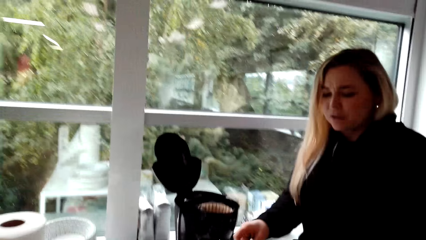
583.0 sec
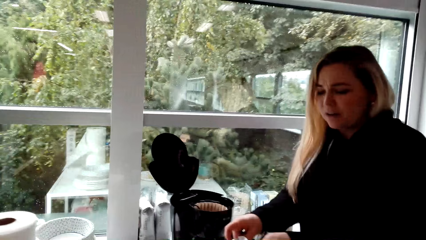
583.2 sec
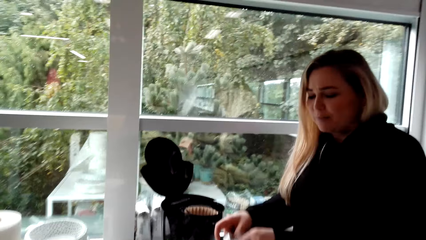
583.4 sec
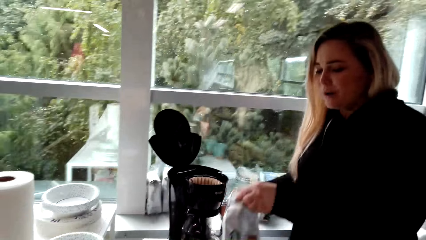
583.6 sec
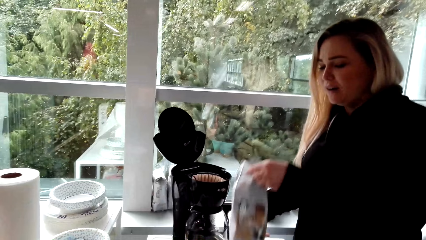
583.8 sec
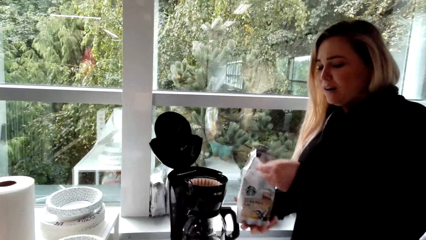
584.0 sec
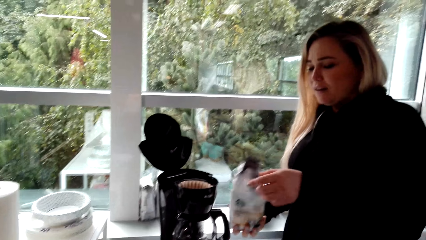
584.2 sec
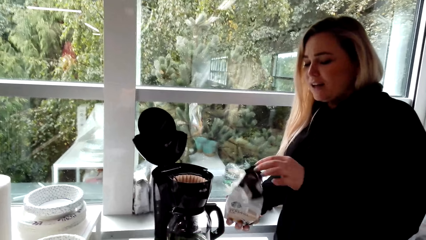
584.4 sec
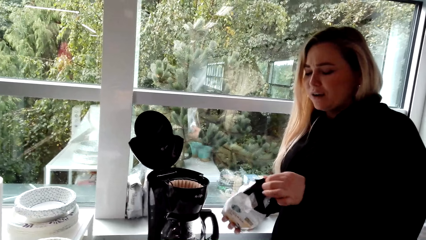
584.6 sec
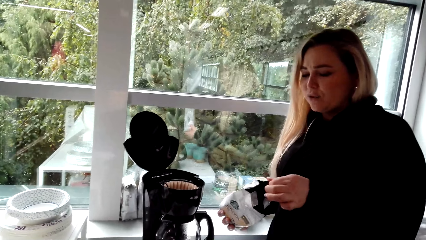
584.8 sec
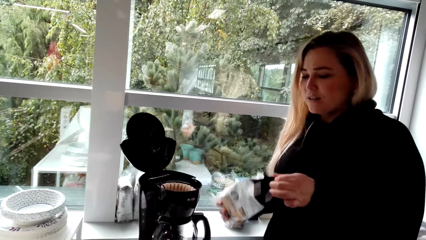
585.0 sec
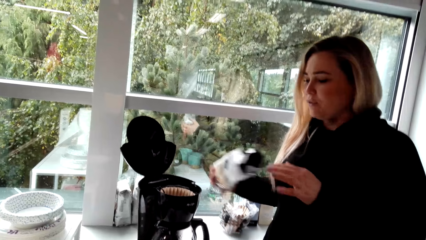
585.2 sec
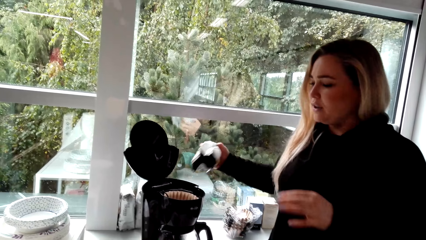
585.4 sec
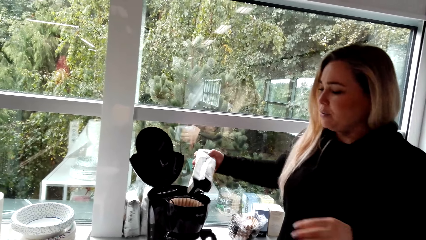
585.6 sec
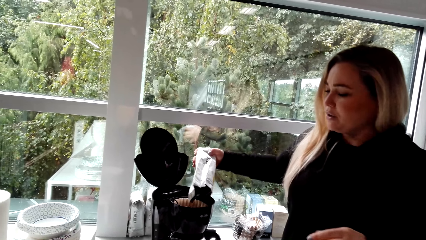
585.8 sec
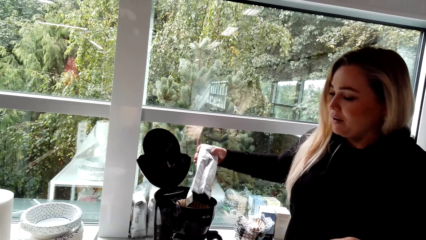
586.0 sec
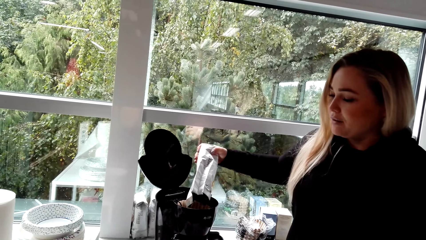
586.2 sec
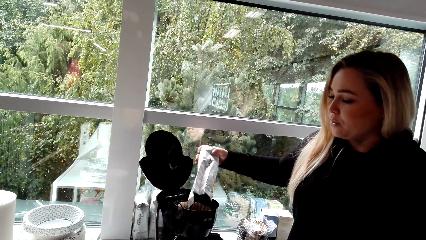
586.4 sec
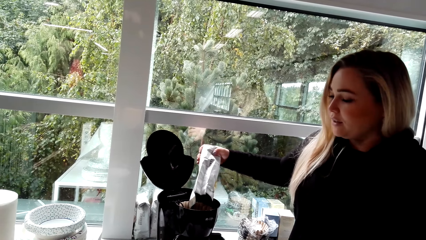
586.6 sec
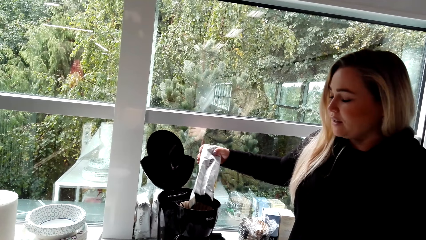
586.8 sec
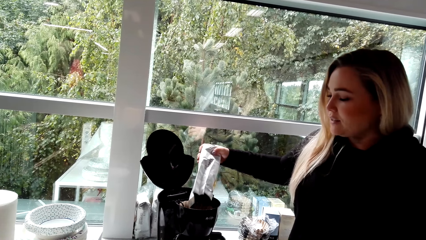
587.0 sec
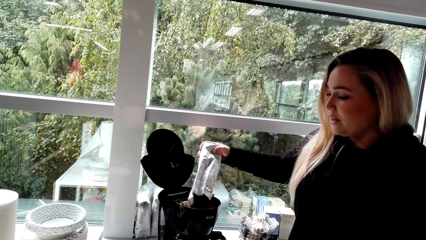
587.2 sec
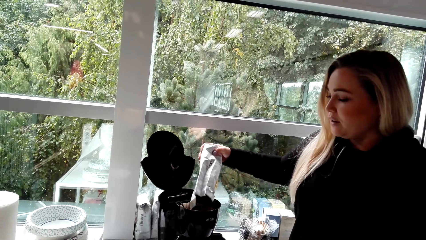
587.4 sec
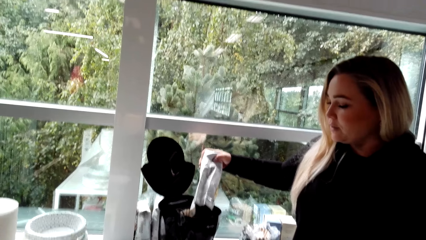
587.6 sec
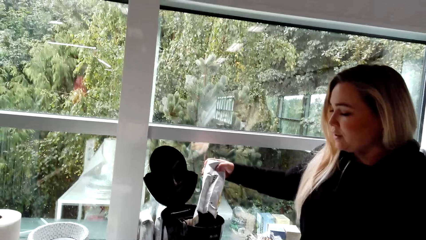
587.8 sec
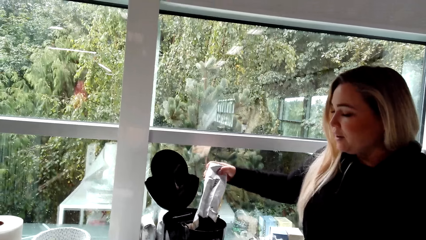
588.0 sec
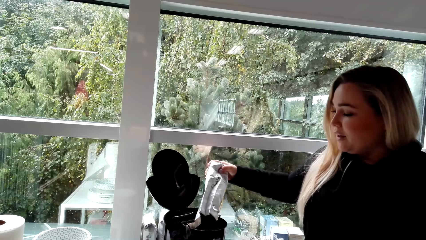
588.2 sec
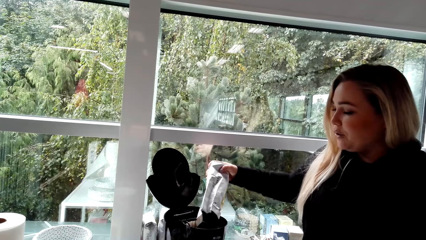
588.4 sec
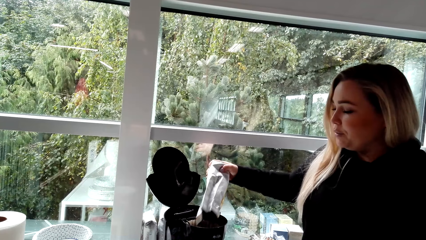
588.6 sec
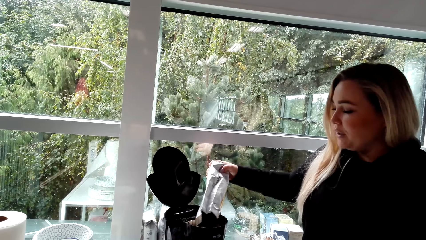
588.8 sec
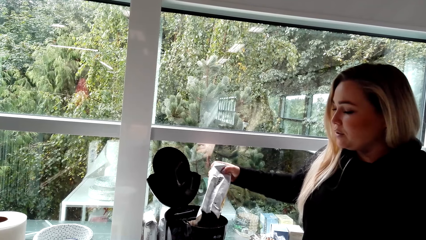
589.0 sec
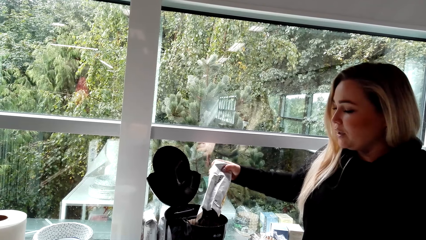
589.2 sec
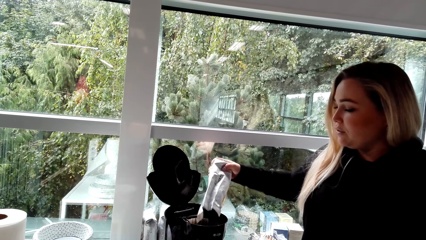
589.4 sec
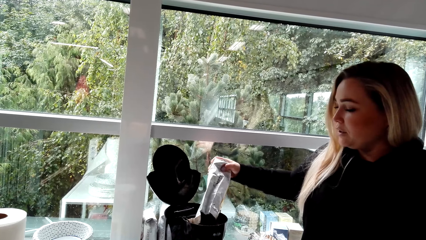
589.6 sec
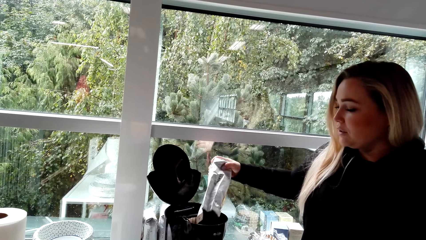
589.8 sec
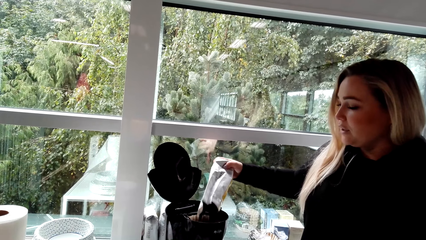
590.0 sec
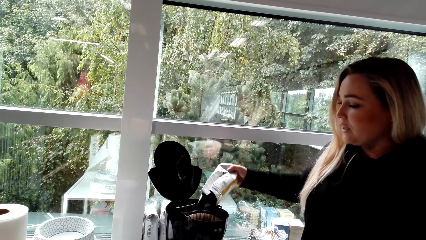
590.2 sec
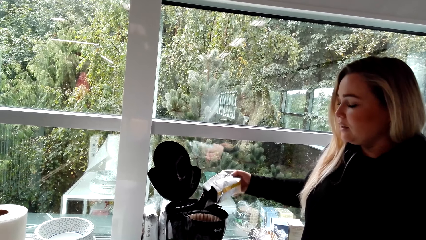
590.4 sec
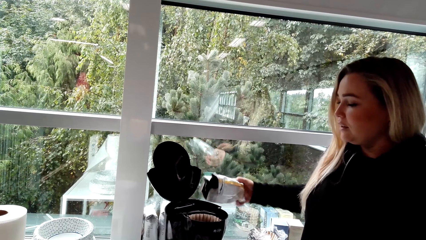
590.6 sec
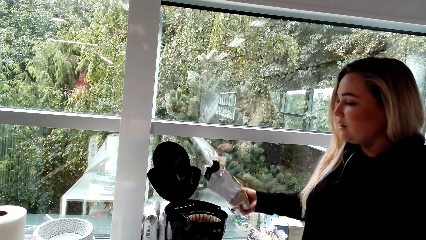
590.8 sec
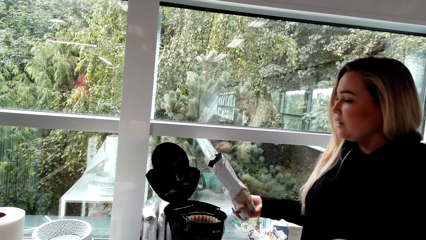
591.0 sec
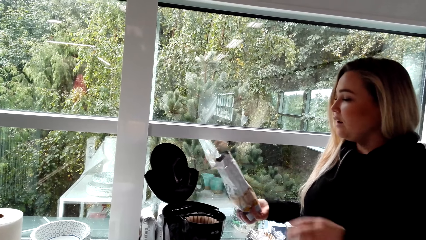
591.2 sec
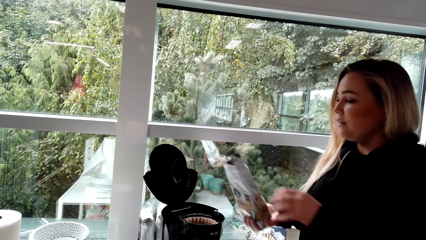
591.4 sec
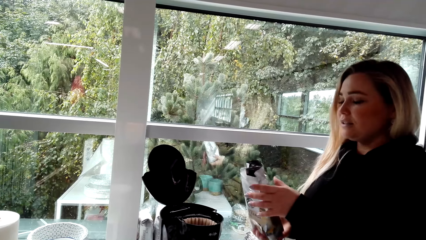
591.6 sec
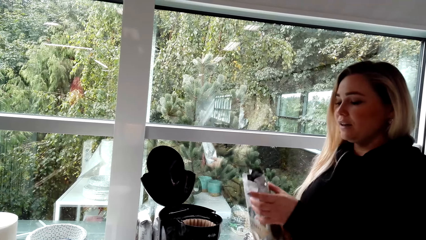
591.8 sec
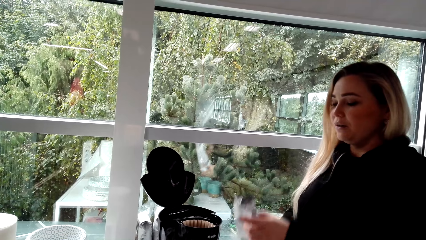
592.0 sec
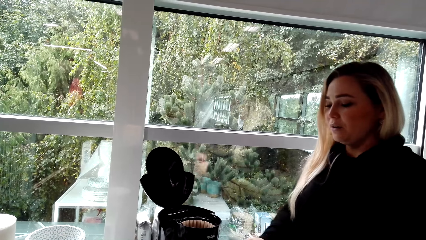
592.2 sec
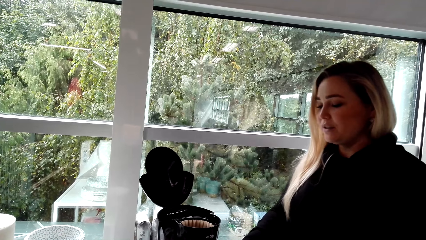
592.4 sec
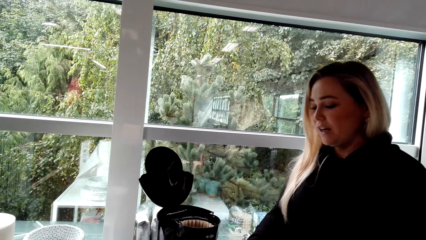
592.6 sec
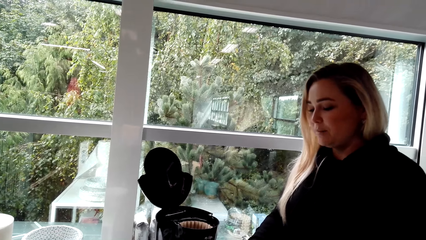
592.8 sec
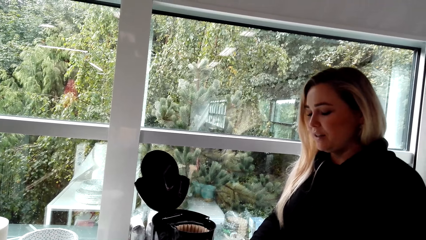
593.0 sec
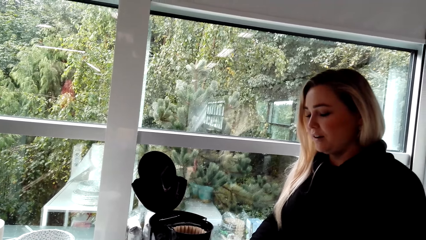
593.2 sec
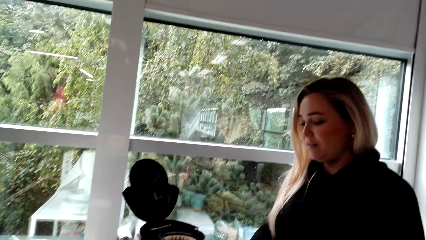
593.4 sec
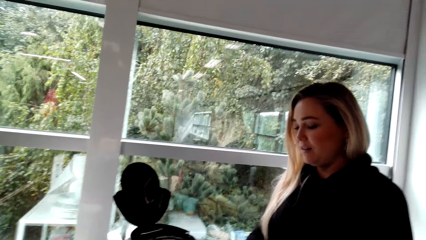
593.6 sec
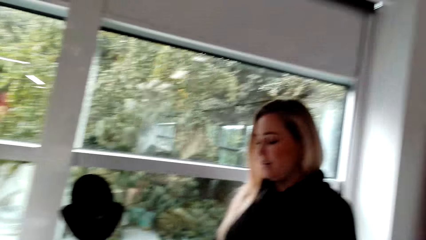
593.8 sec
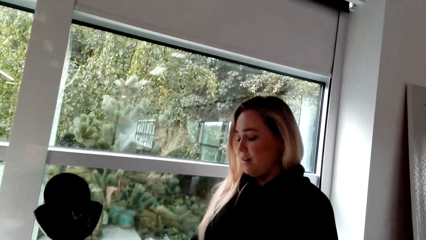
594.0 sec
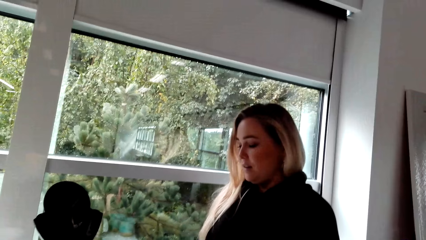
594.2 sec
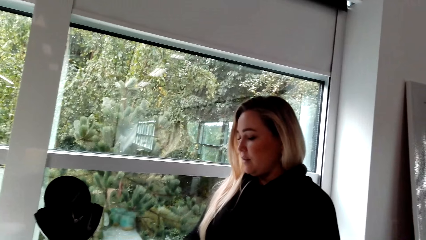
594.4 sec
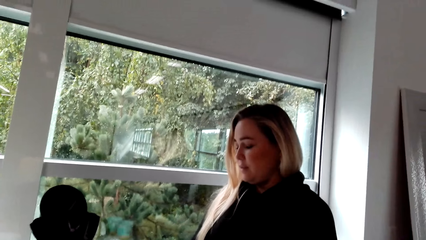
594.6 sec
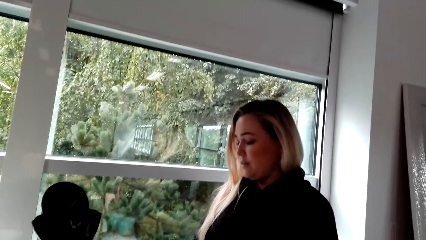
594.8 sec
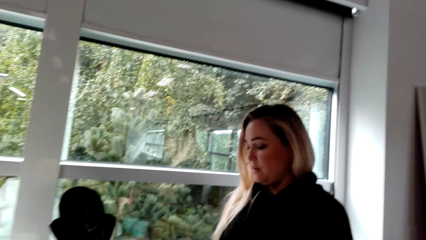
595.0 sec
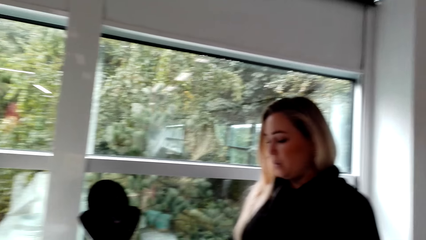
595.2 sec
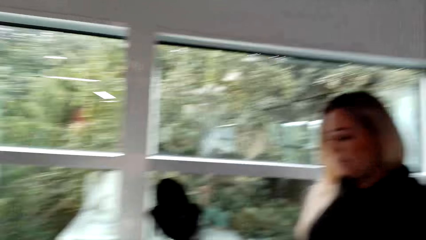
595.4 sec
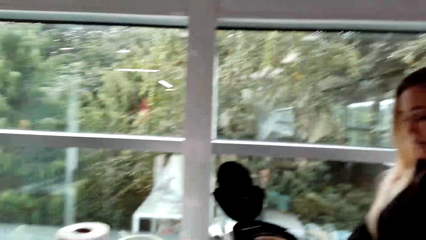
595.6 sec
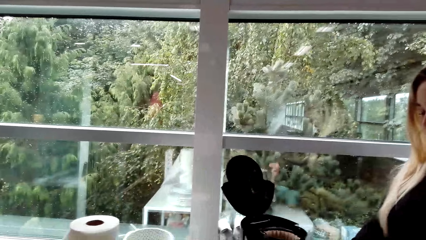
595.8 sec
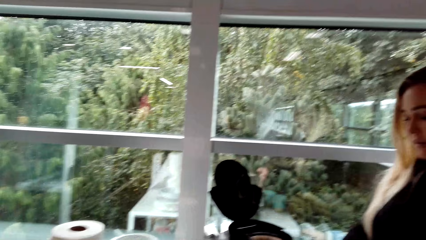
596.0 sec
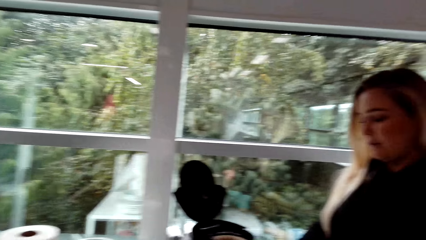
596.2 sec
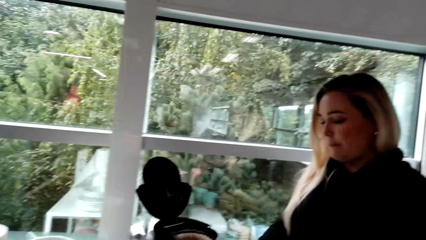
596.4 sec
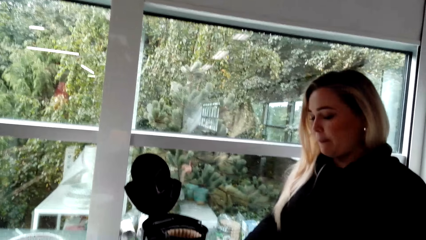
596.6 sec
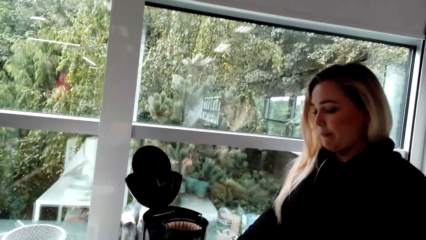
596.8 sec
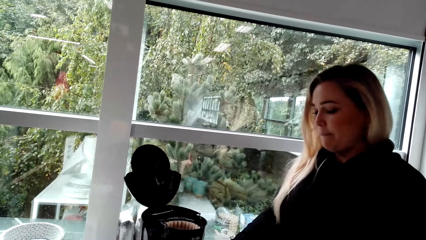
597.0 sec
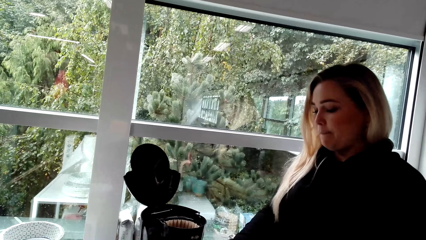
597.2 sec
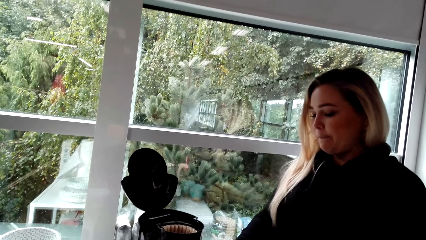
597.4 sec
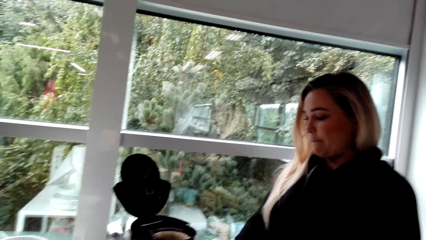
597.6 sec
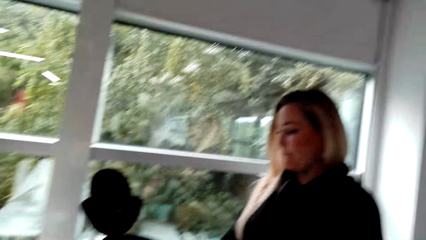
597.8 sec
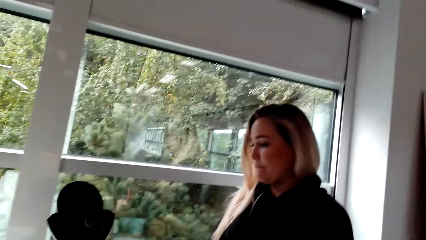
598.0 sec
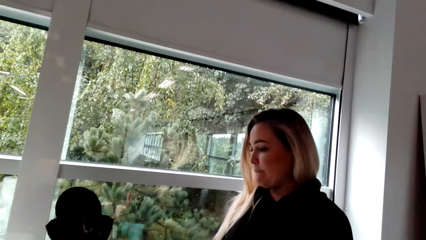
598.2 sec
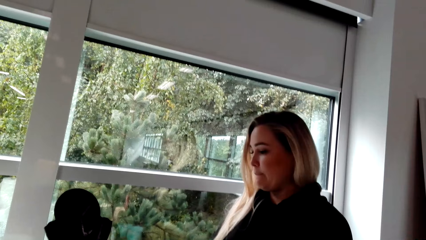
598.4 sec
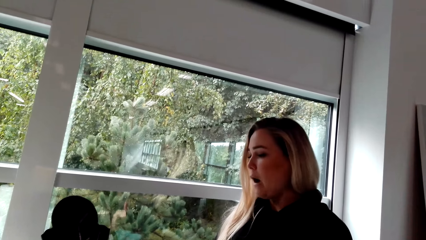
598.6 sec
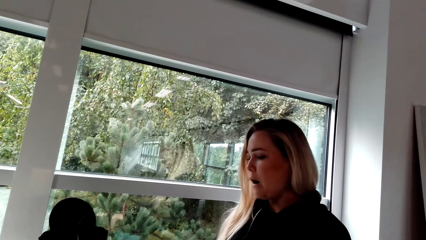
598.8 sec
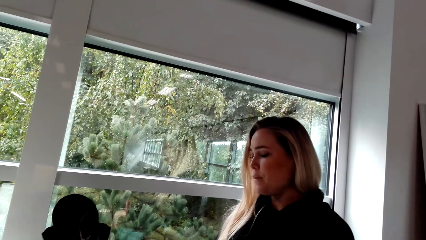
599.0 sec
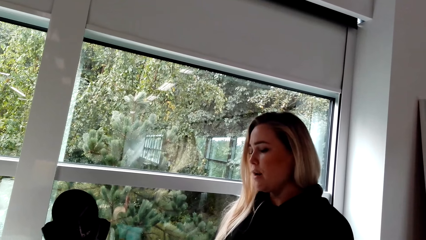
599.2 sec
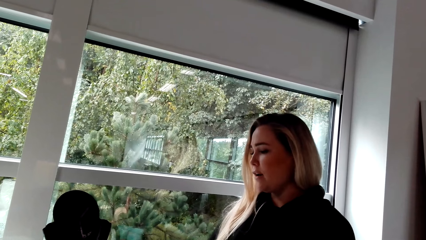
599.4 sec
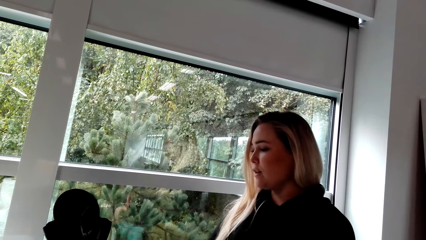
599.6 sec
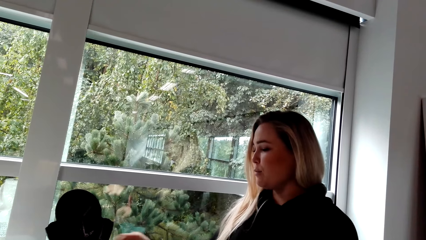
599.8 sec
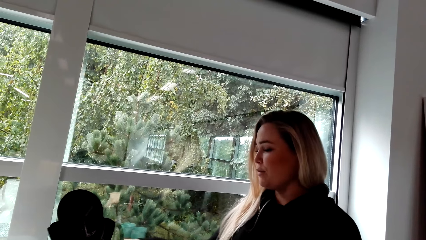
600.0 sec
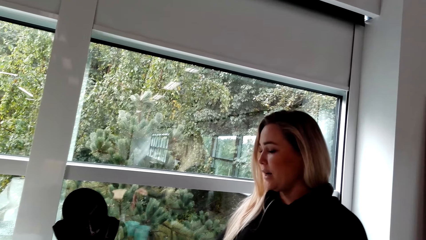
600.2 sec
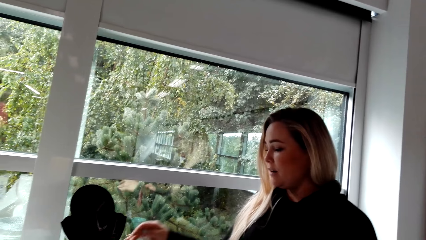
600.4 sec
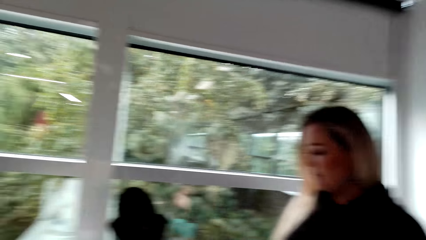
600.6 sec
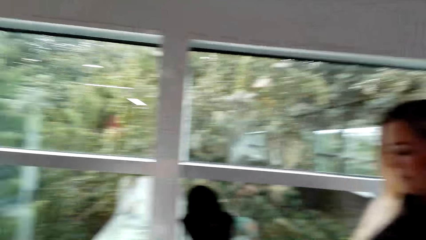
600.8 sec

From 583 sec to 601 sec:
A woman holds the coffee, pours the coffee in the coffee maker, and puts the coffee on the table.
